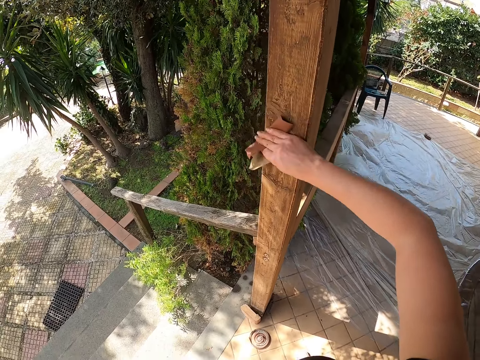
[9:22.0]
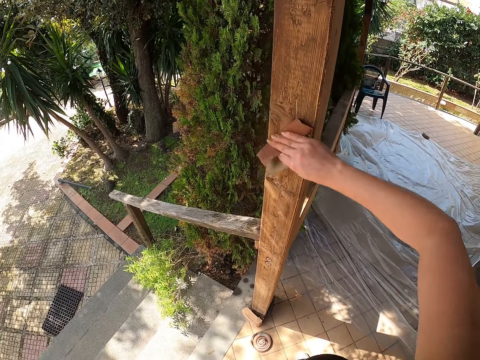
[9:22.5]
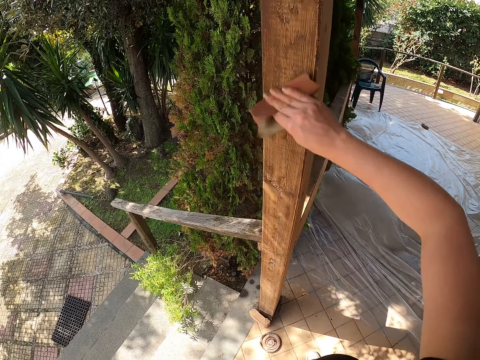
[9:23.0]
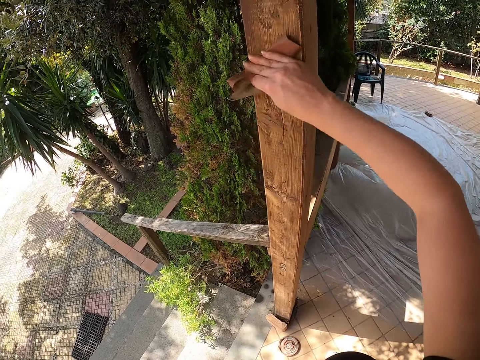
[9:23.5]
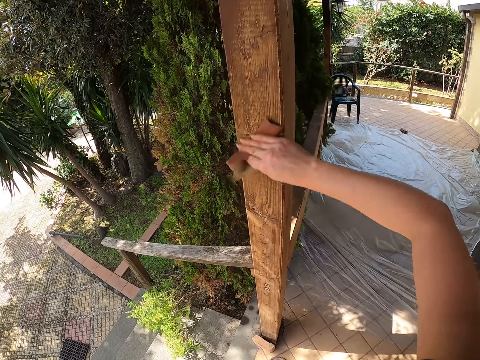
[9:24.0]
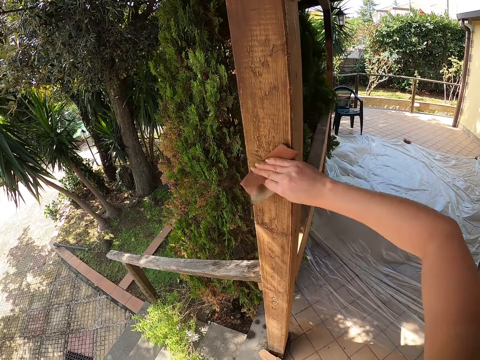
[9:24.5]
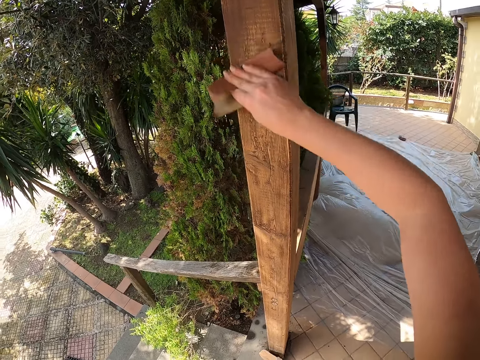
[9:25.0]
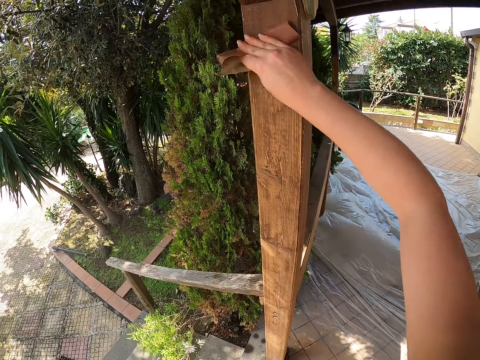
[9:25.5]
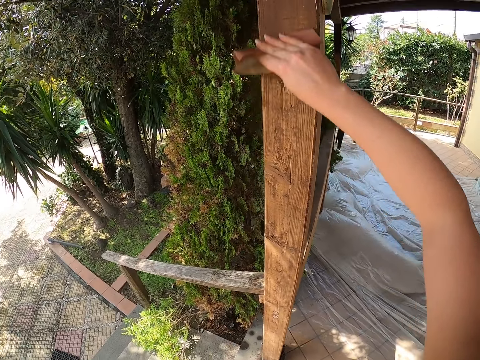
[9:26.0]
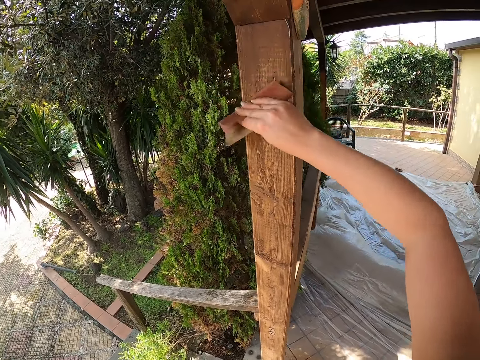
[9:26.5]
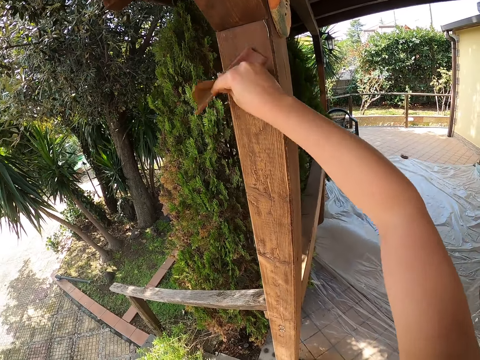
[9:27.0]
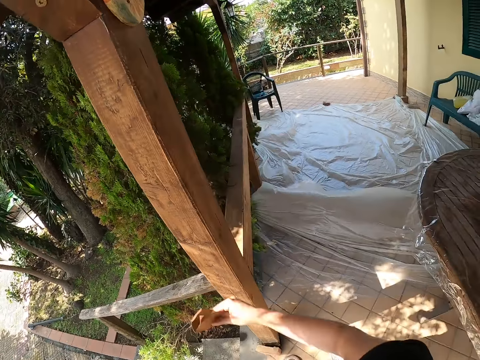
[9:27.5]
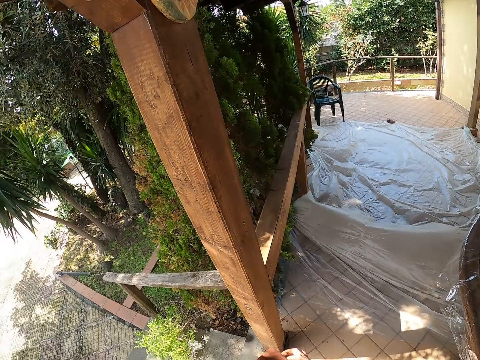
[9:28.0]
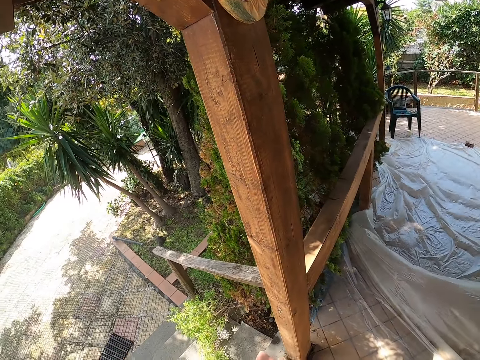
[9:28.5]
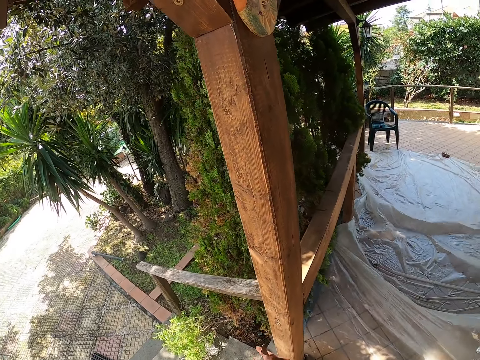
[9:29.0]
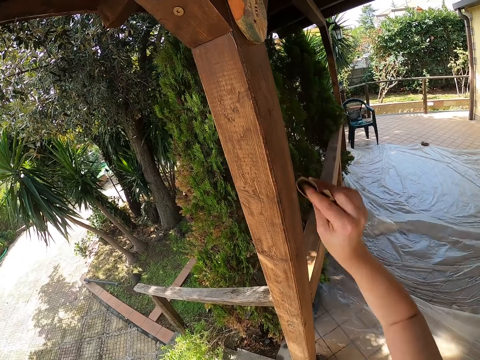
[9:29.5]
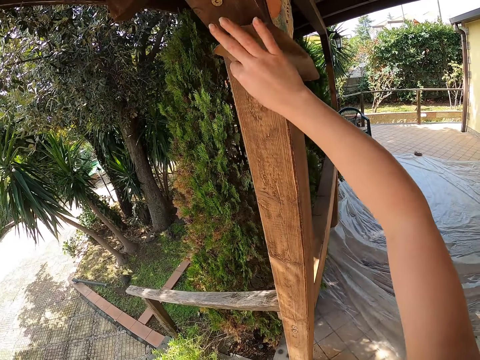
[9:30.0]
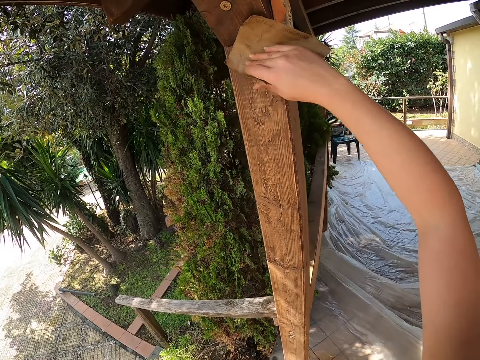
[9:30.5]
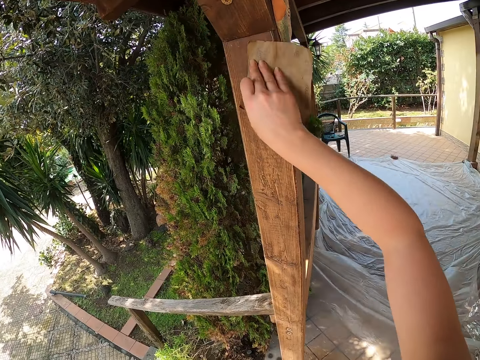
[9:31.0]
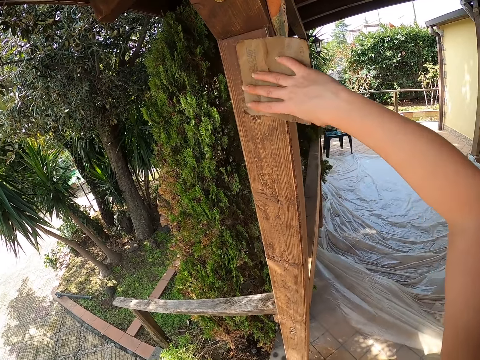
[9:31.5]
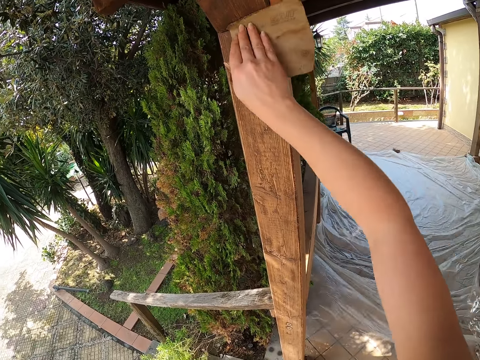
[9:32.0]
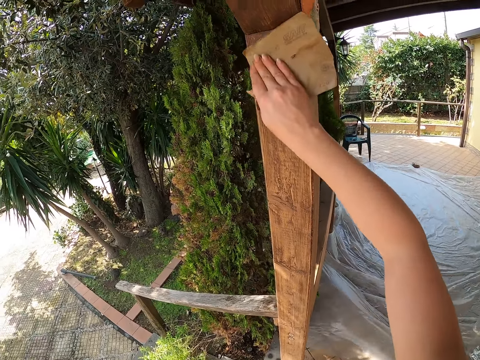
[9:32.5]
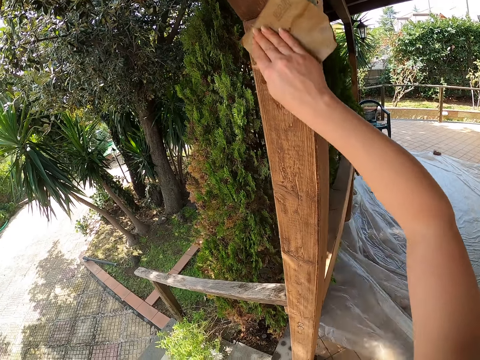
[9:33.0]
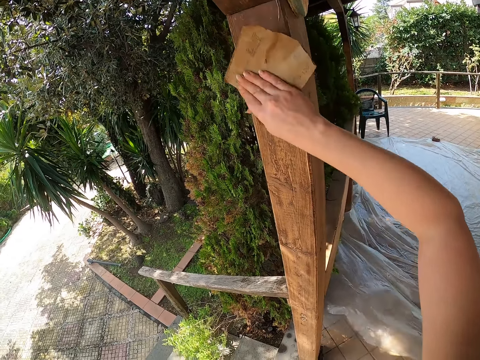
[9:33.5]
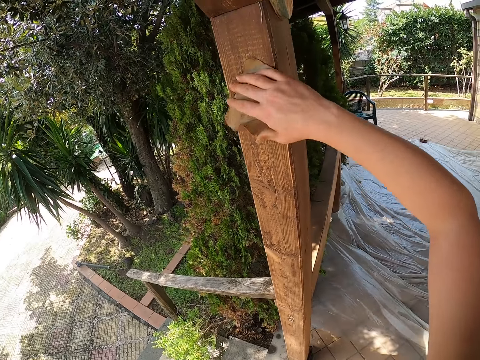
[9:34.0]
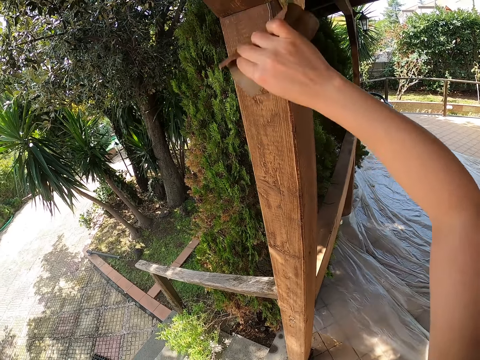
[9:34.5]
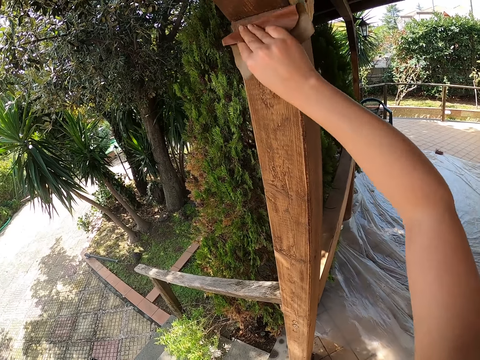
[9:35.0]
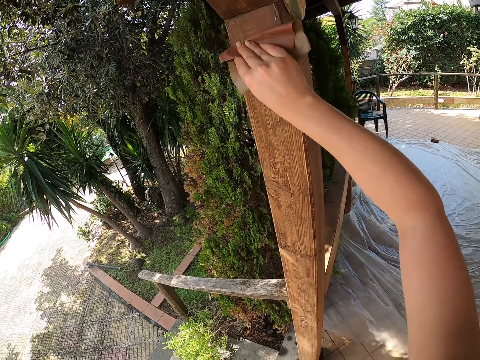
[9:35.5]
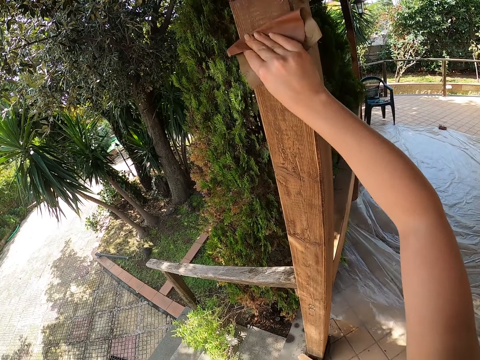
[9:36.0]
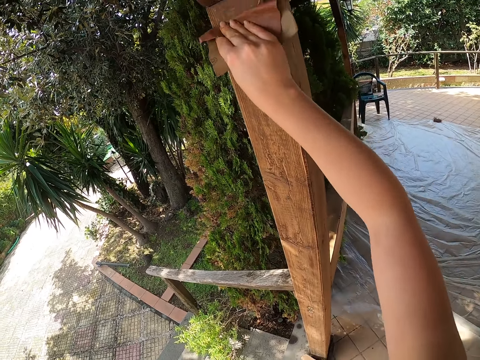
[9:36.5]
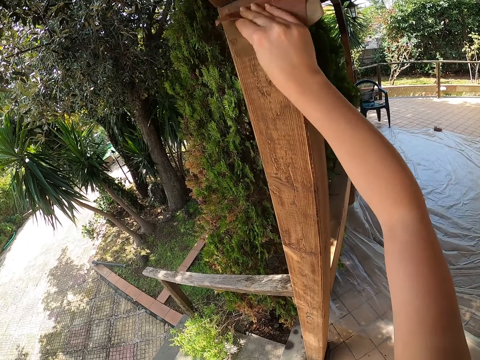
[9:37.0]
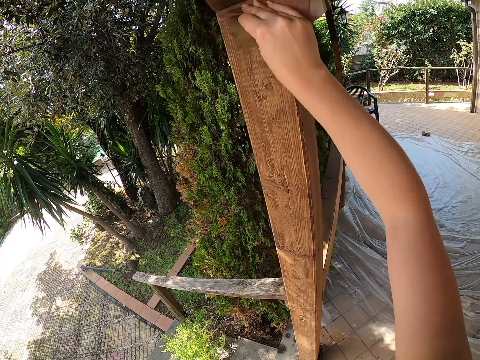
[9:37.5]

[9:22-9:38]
The camera wearer adjusts the sandpaper. She scrubs the wood with the sandpaper in her right hand.

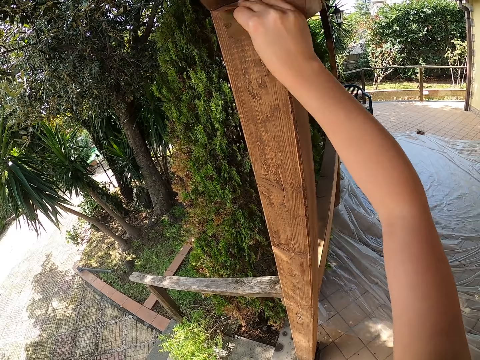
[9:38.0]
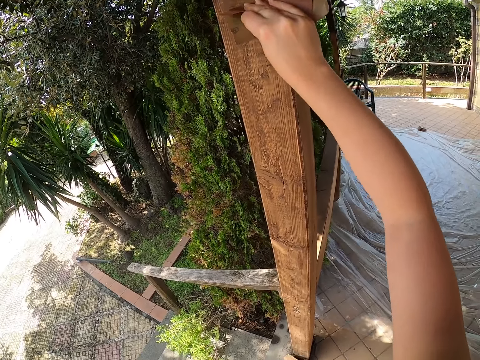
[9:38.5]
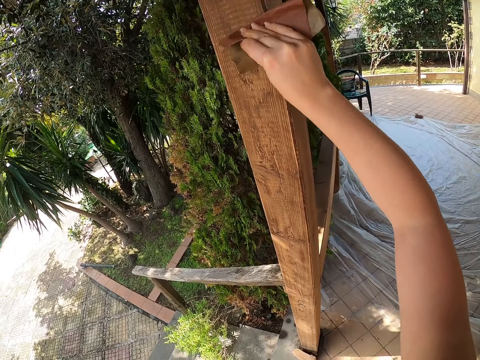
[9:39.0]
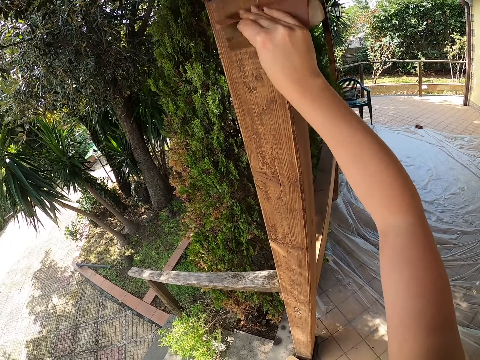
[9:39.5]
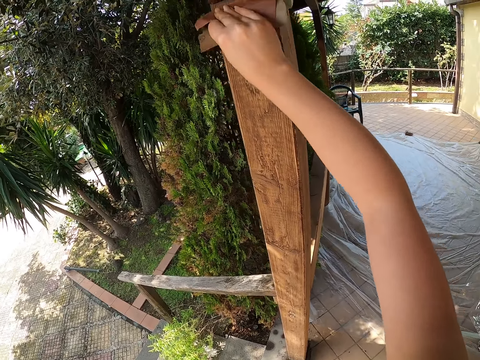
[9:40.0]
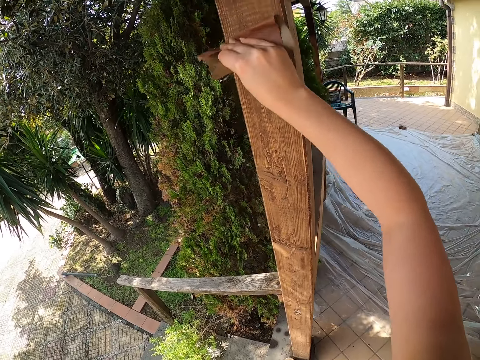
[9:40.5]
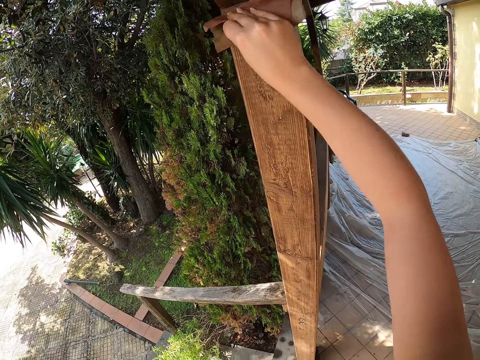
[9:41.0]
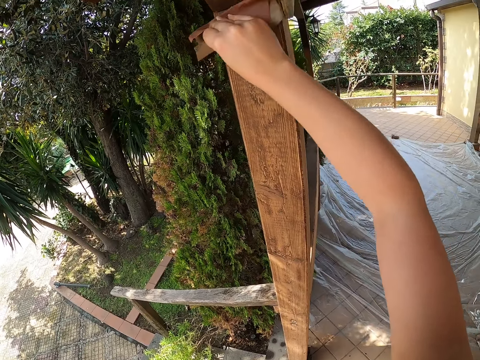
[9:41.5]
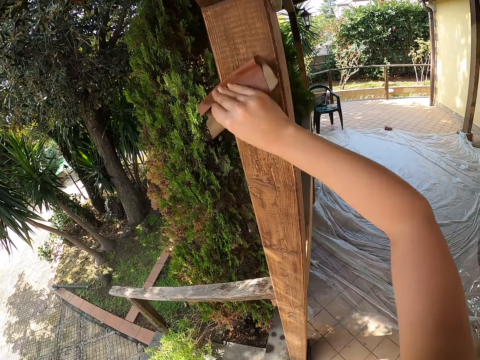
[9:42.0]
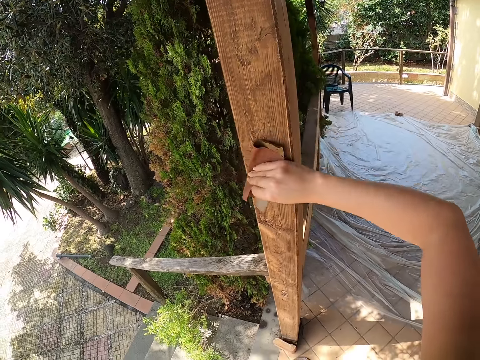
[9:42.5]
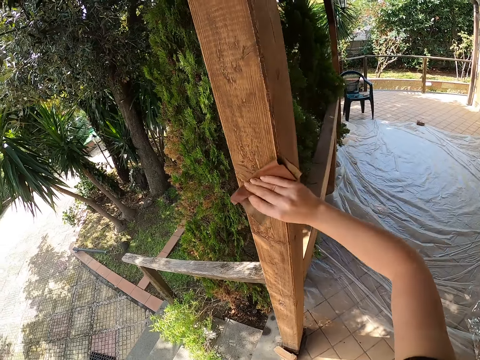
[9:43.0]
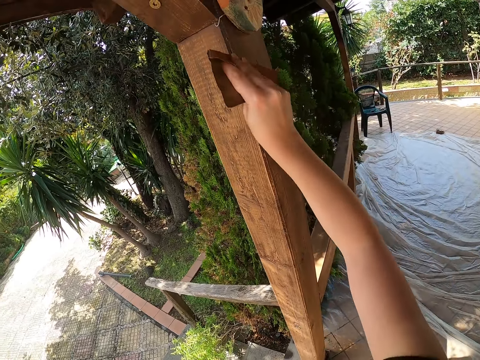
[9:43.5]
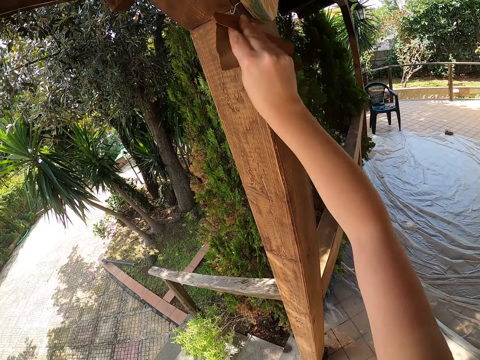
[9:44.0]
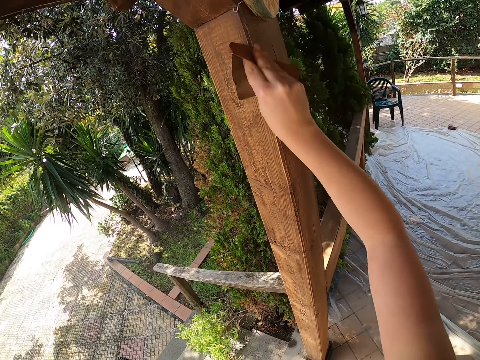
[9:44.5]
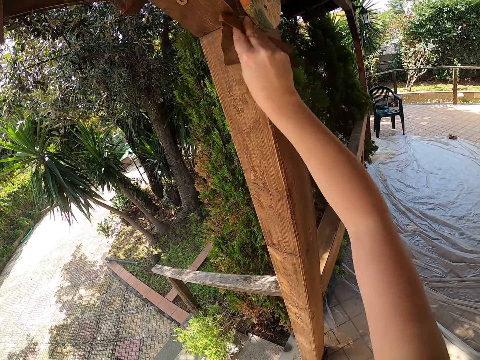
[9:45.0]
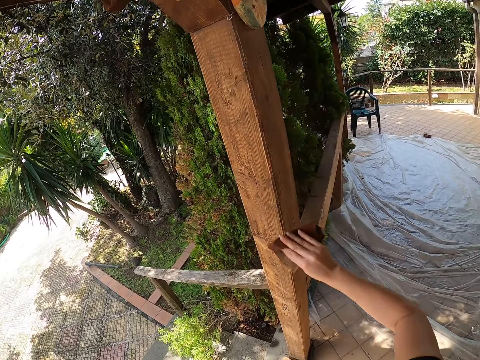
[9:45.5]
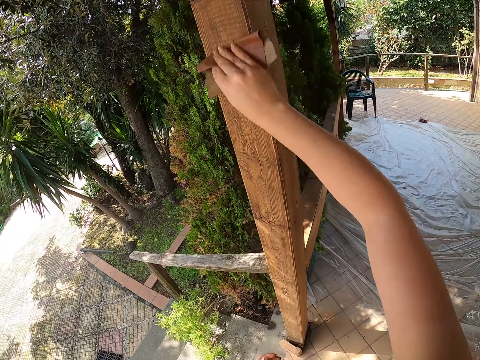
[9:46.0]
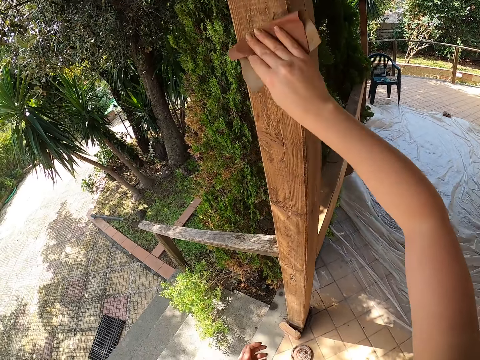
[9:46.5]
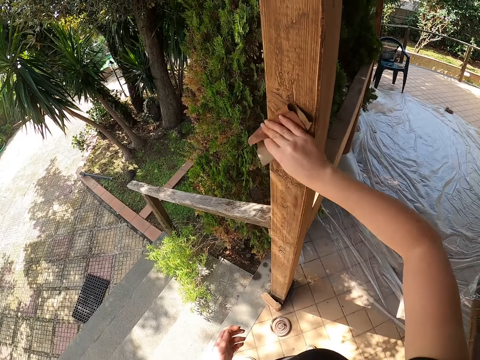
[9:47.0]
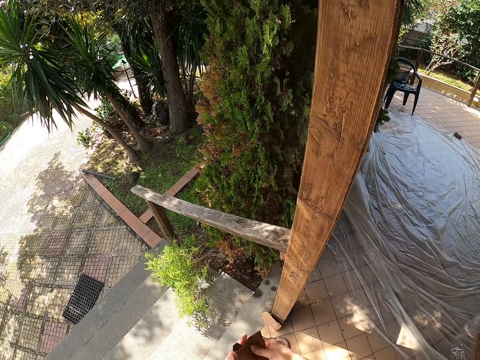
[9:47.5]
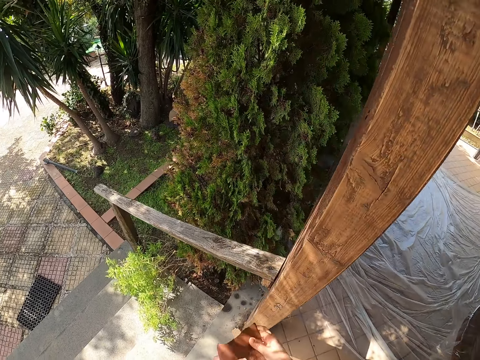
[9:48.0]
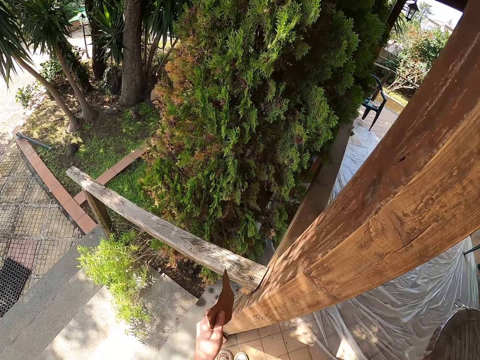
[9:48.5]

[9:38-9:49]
The camera wearer folds the sandpaper.
